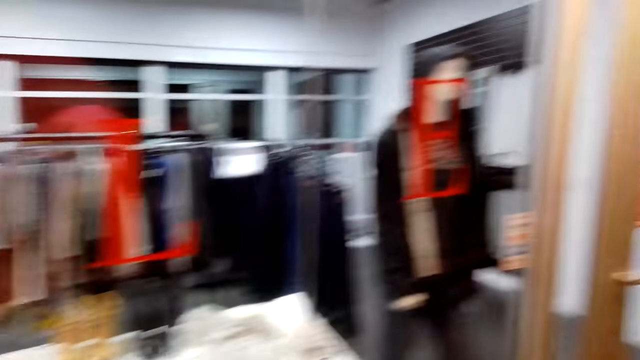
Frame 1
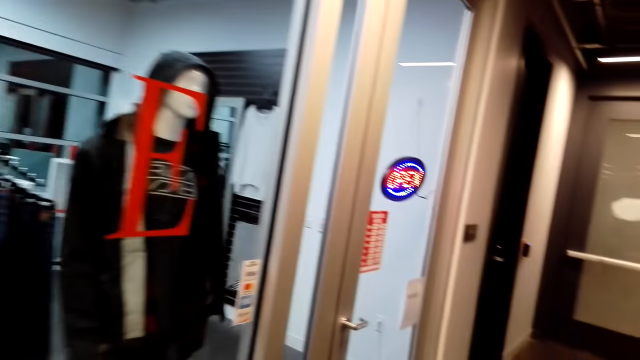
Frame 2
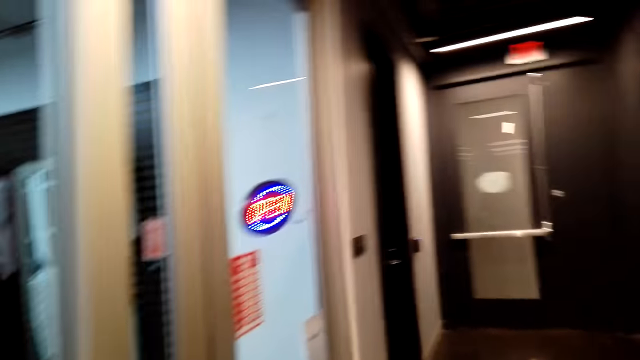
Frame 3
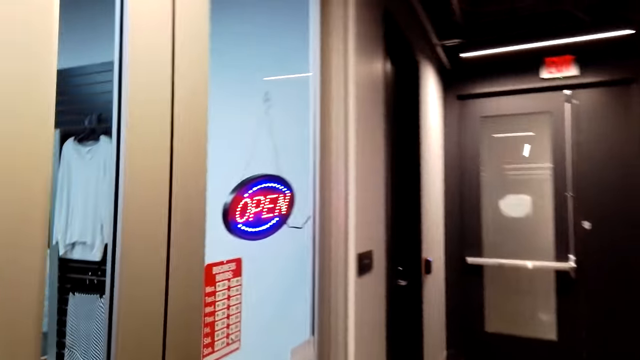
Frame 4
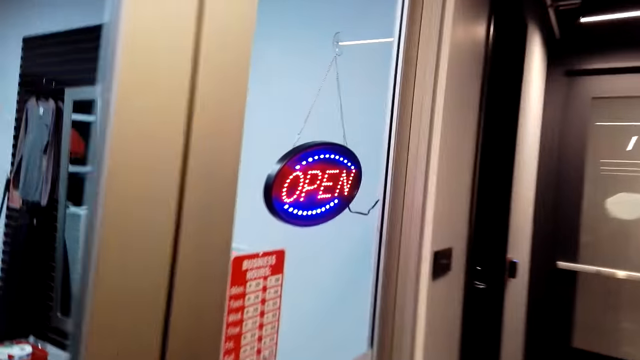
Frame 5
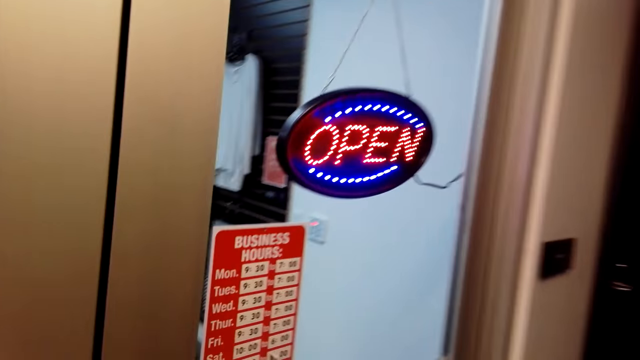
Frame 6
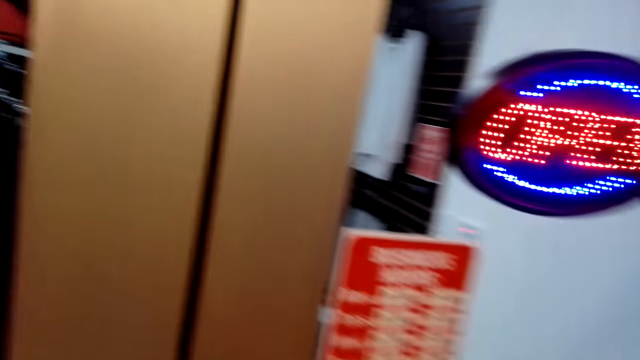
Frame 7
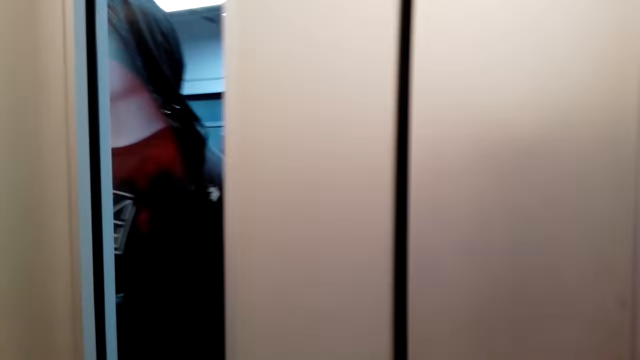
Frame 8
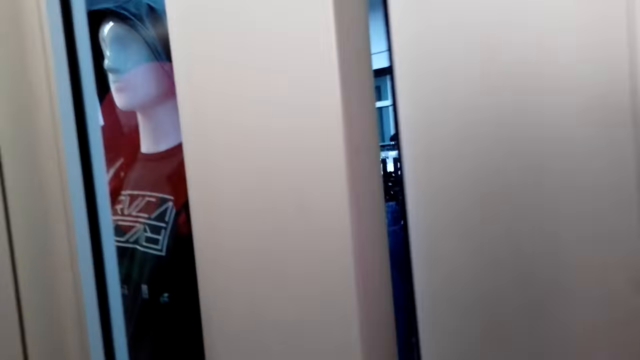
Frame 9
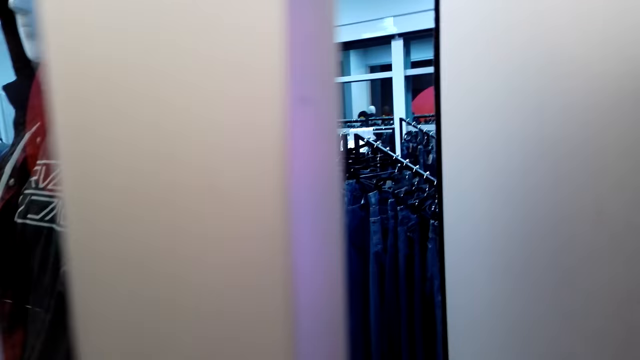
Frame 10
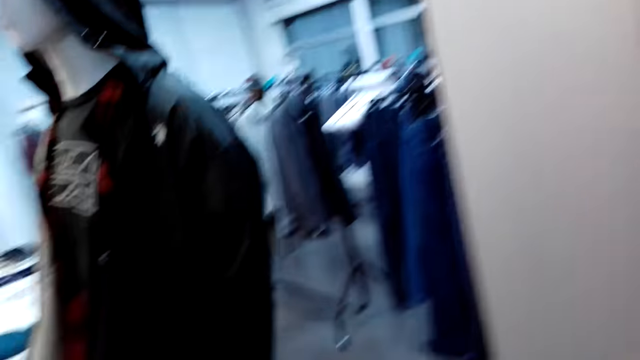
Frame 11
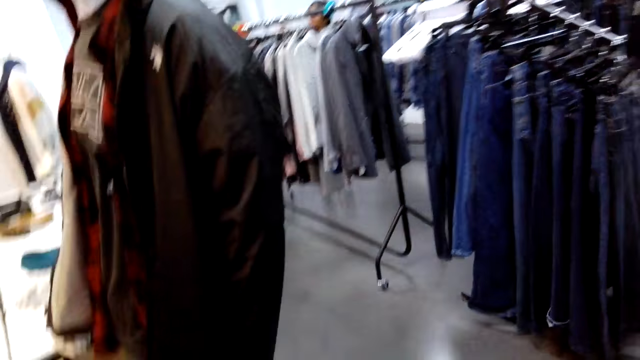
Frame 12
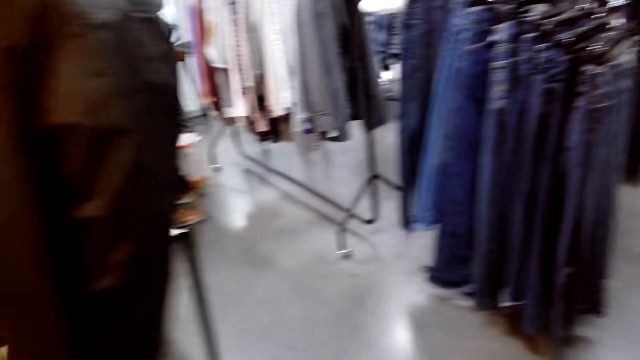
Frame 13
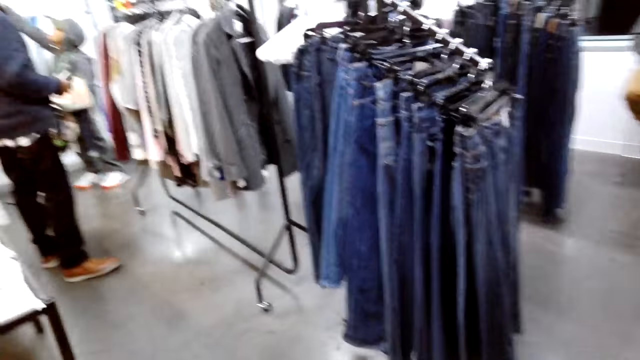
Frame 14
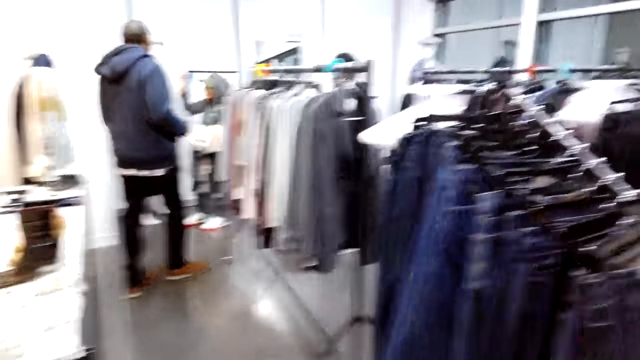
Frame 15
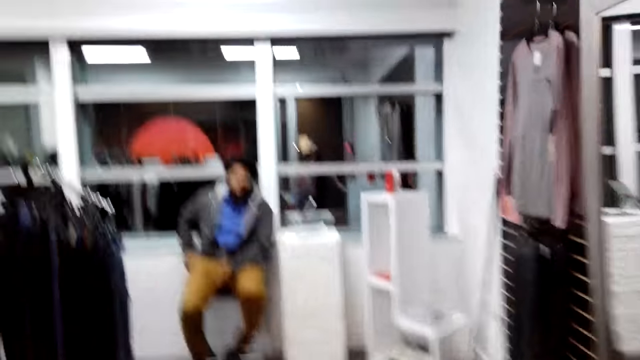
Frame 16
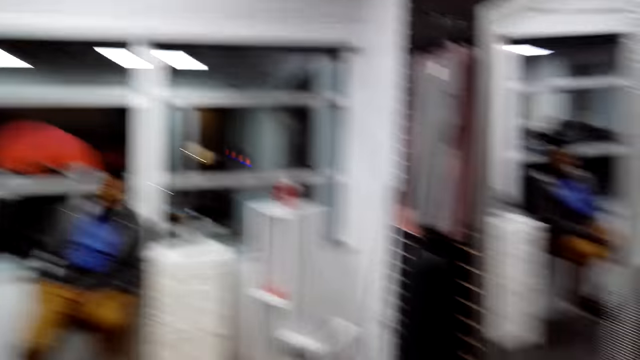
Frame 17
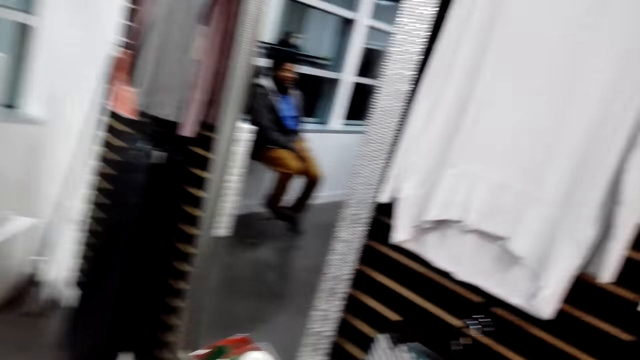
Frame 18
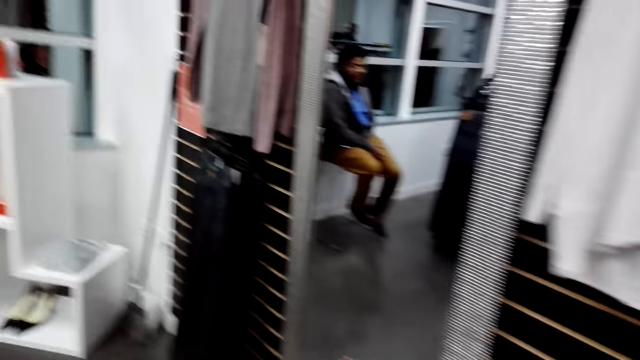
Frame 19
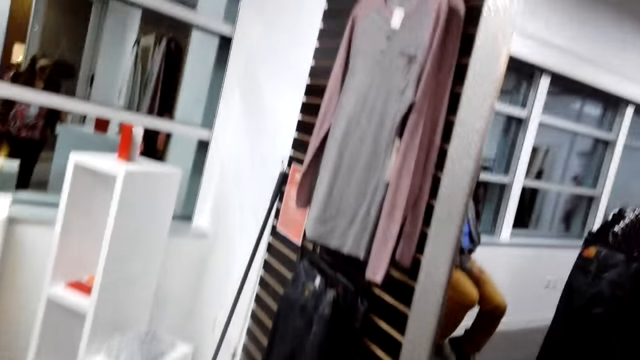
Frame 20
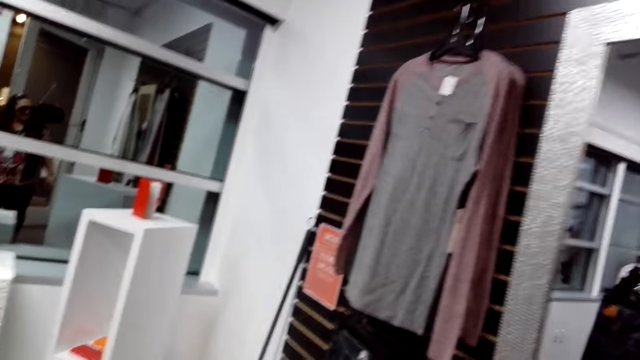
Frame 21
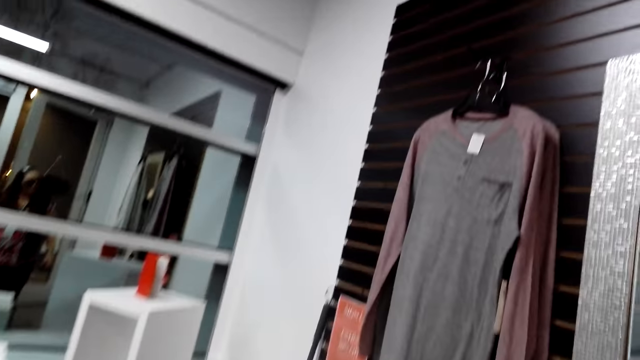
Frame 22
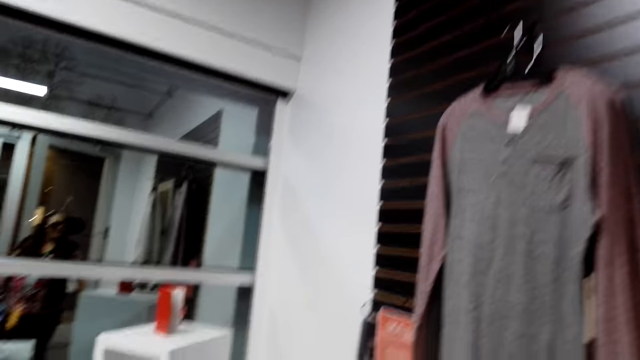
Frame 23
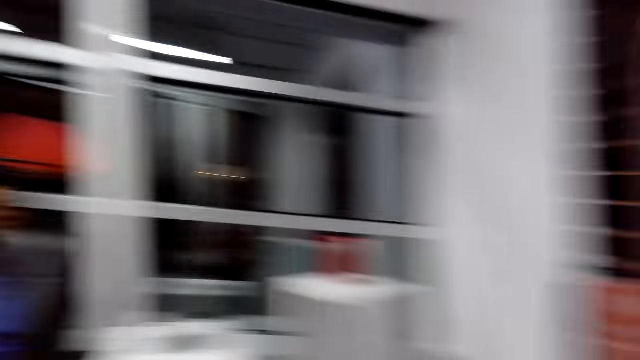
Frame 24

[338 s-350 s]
The camera wearer looks around. They step forward. They open the door to the clothes store. They step forward. A man looks around. The camera wearer looks around. They step forward.

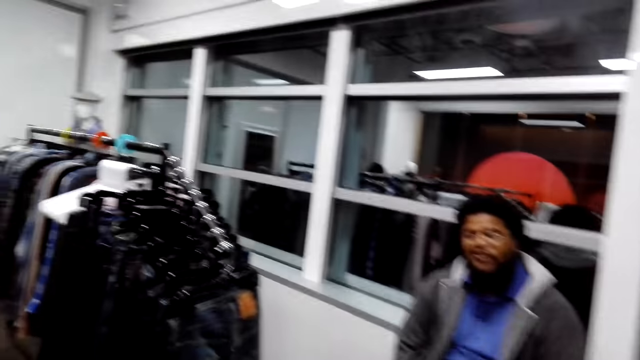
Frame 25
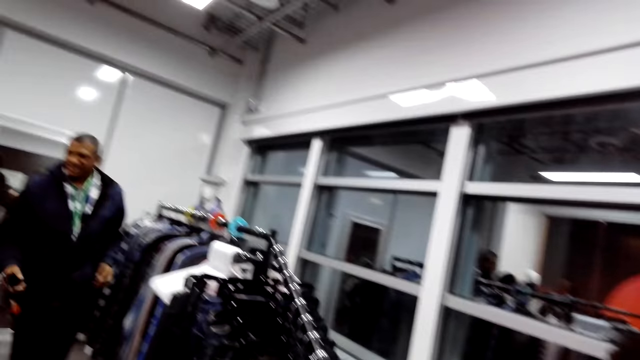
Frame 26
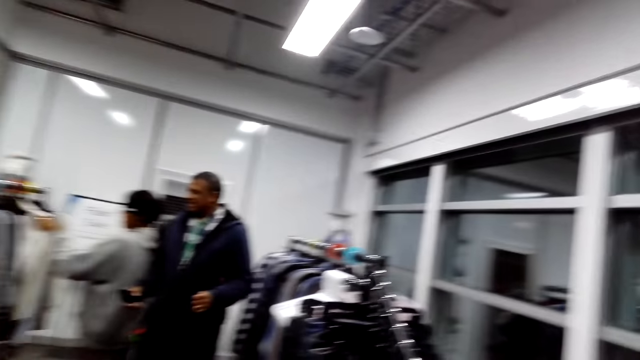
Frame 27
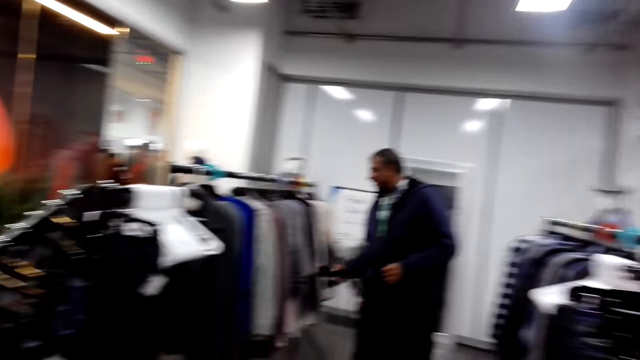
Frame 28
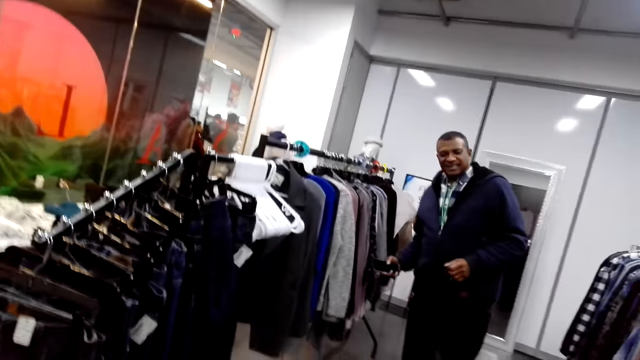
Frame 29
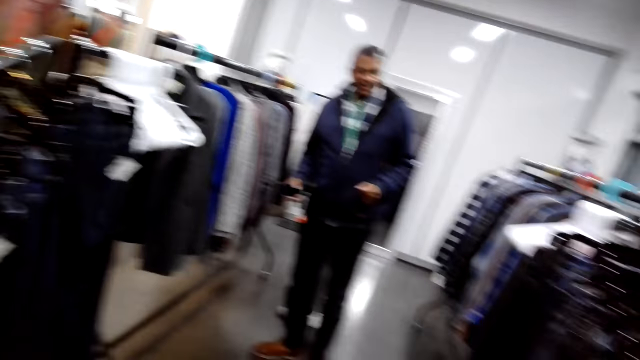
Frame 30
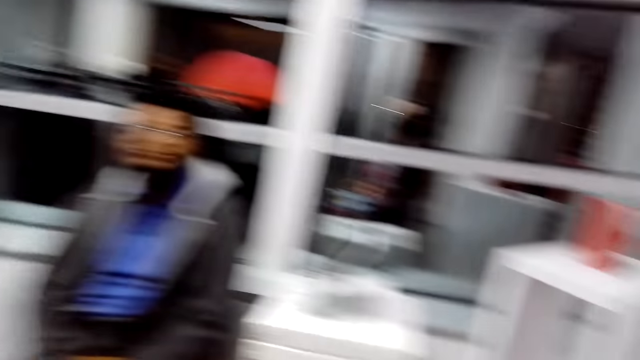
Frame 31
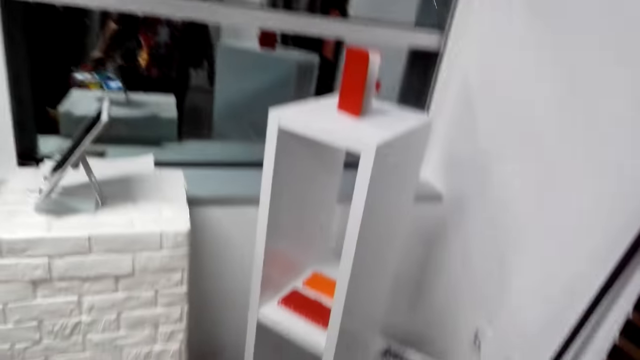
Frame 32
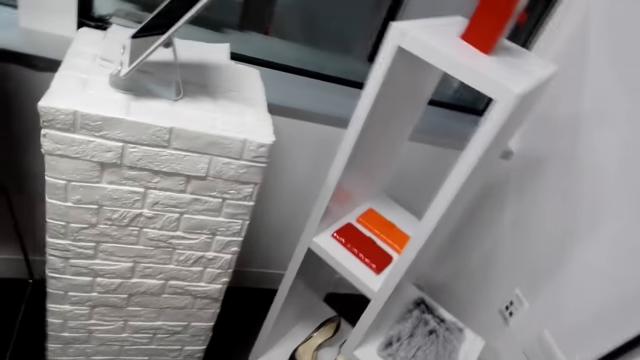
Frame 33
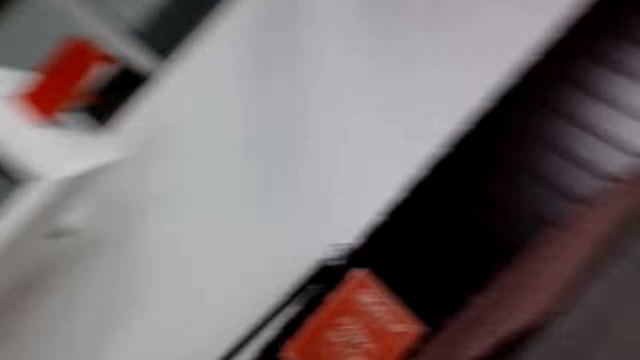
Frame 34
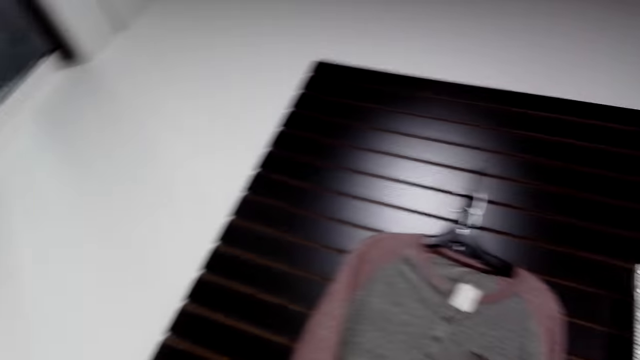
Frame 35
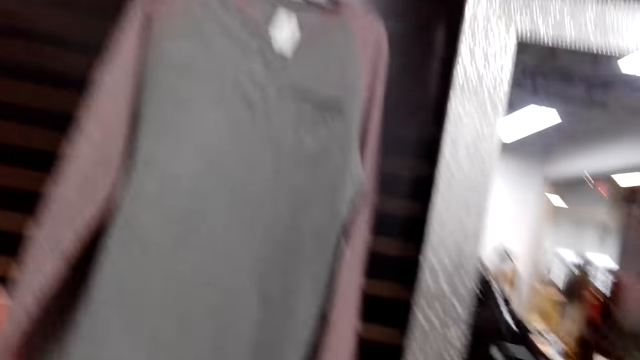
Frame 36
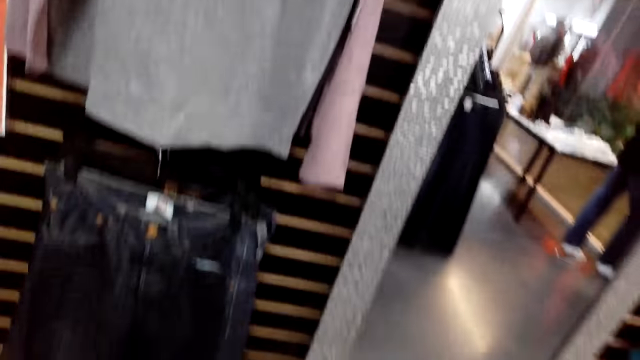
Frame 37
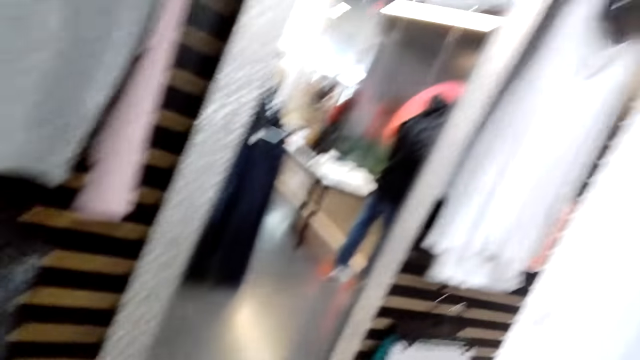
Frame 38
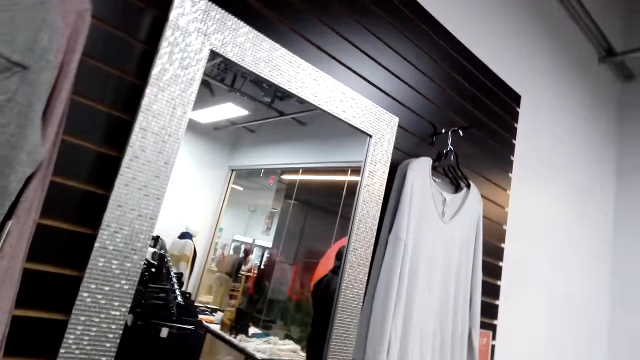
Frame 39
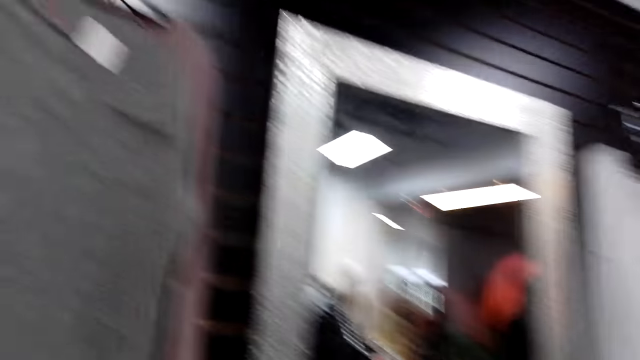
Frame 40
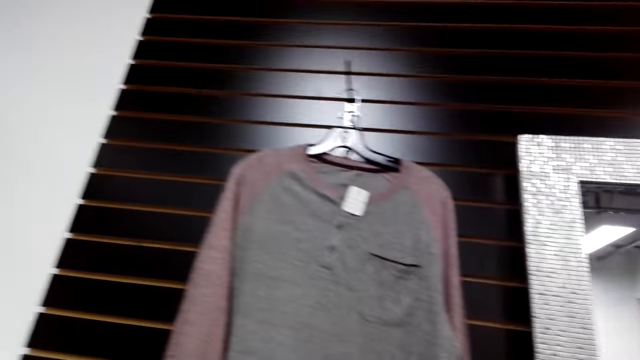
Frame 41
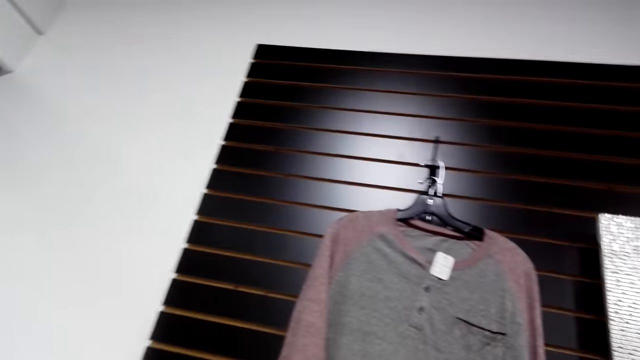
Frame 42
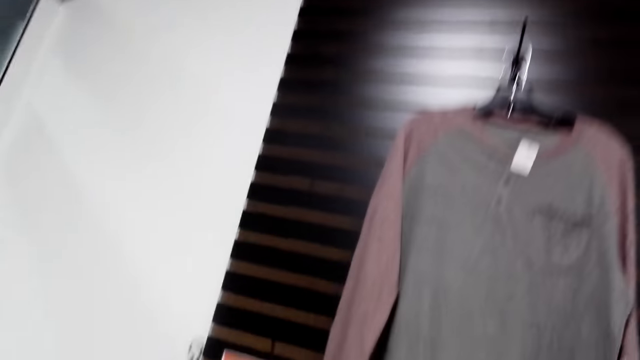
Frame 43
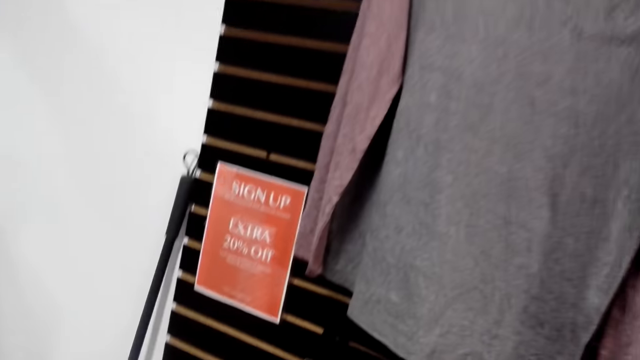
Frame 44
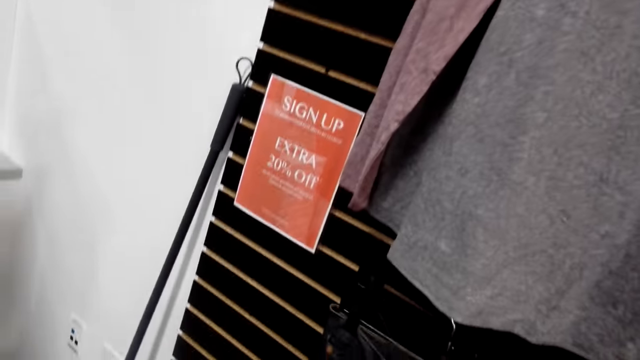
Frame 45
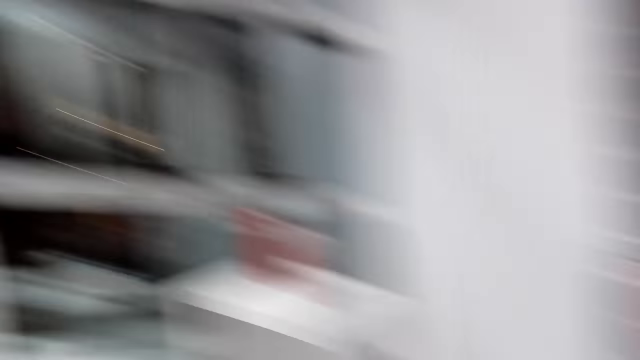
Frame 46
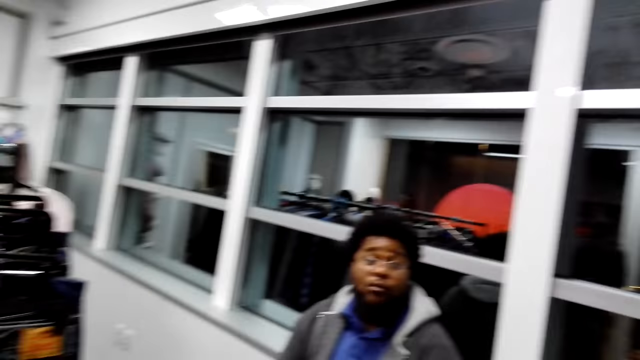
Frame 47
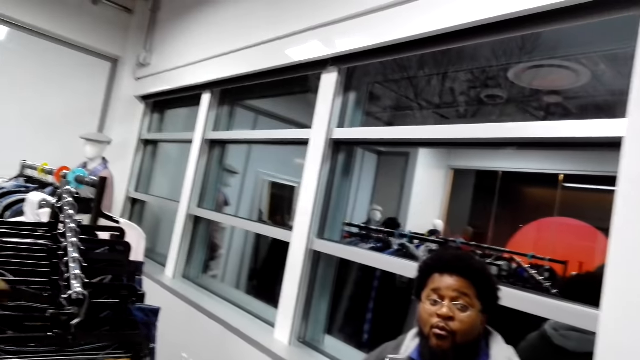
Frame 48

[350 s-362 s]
A man looks at the camera wearer. The camera wearer looks around. They look around again. They look at the cloth. They look around.
